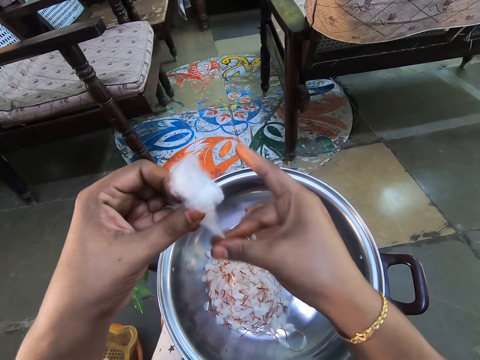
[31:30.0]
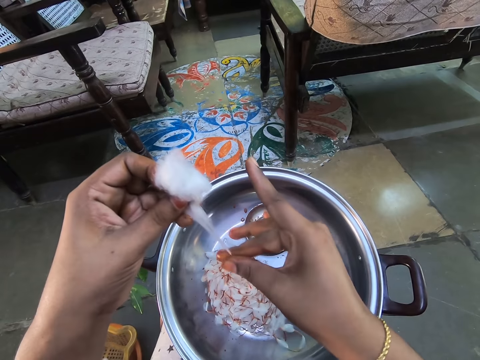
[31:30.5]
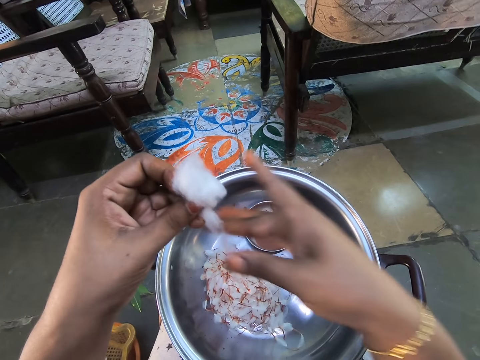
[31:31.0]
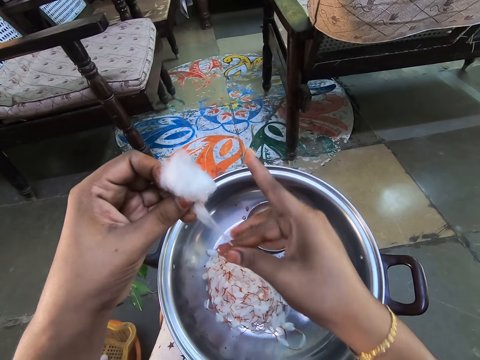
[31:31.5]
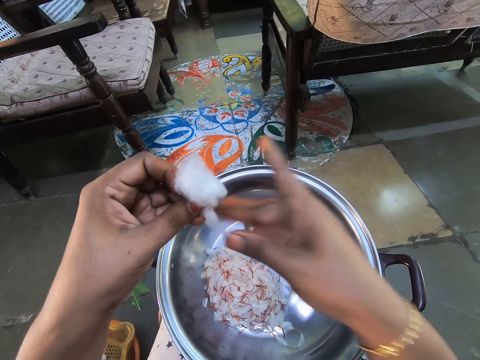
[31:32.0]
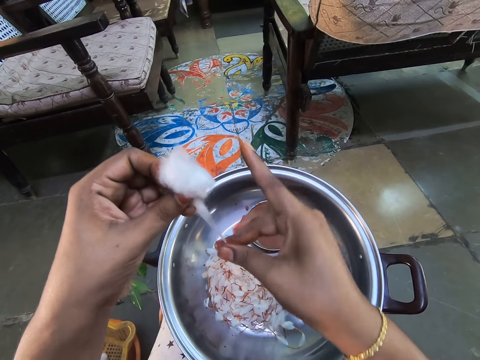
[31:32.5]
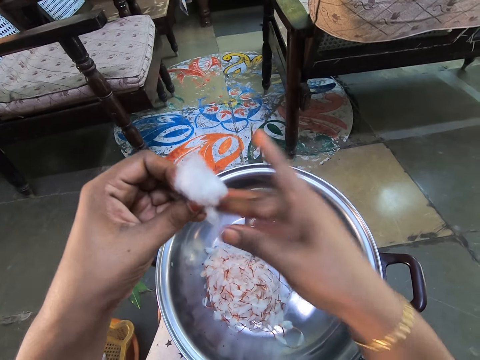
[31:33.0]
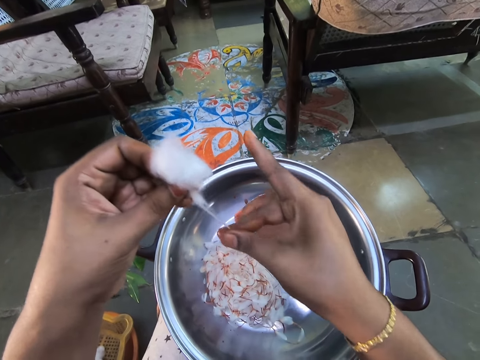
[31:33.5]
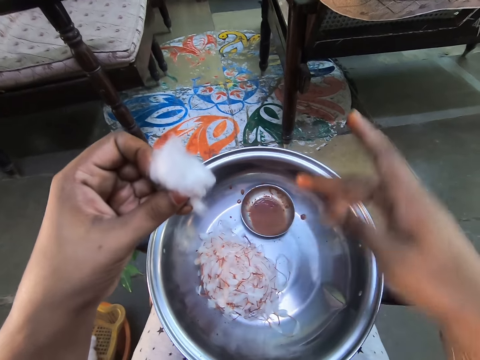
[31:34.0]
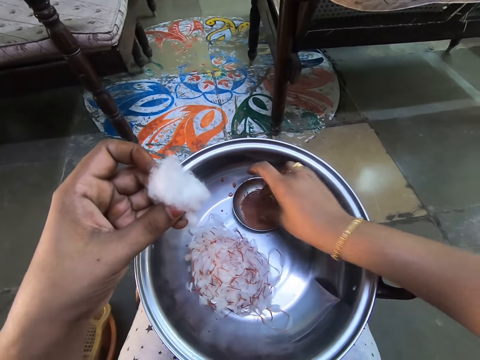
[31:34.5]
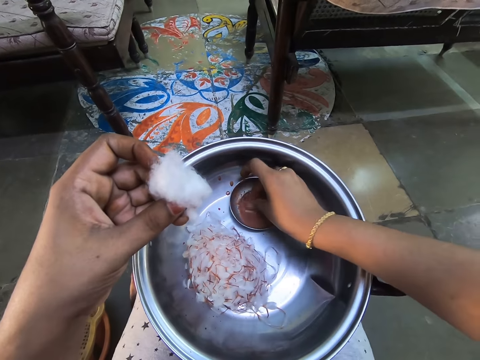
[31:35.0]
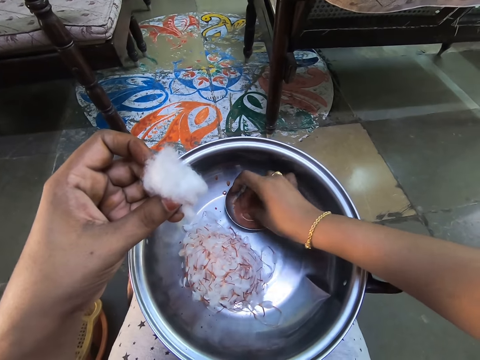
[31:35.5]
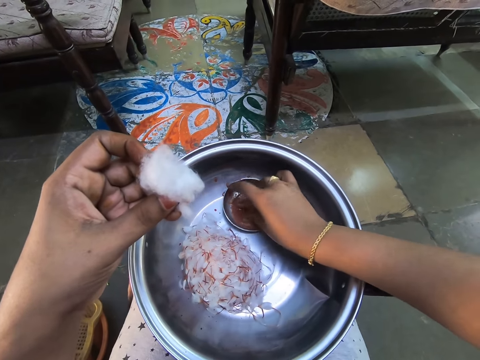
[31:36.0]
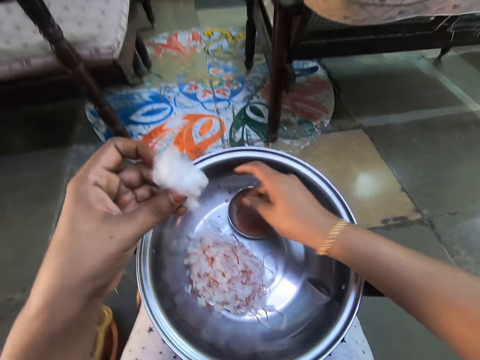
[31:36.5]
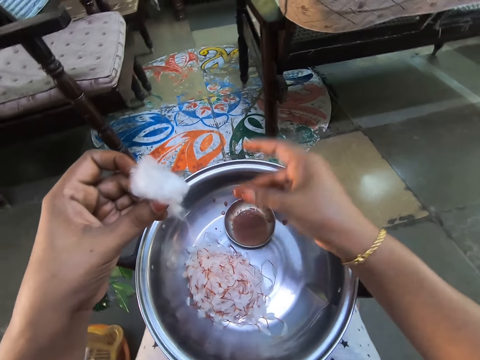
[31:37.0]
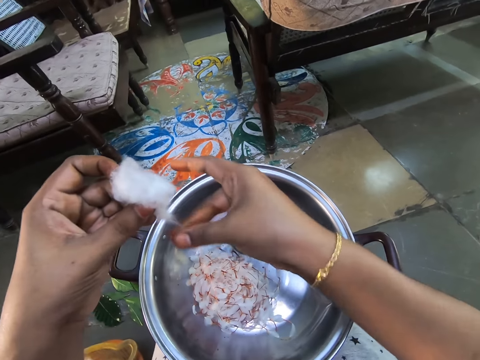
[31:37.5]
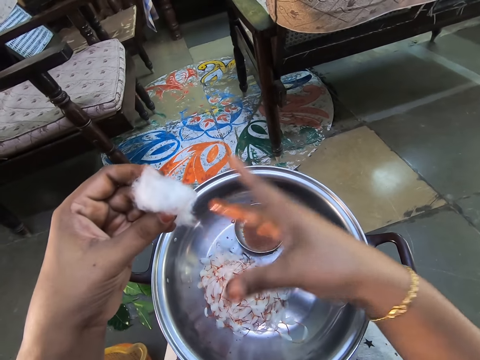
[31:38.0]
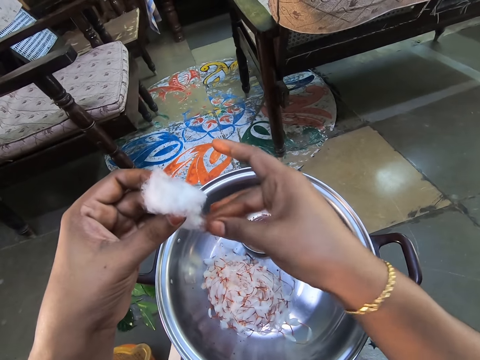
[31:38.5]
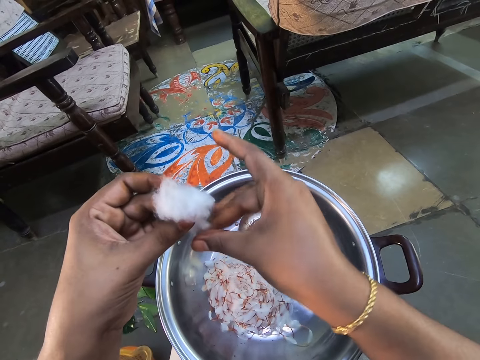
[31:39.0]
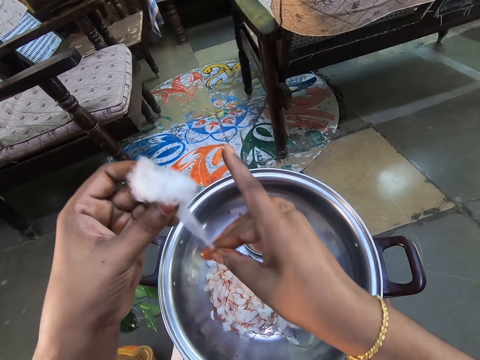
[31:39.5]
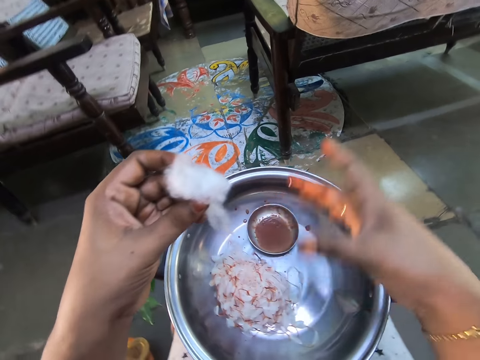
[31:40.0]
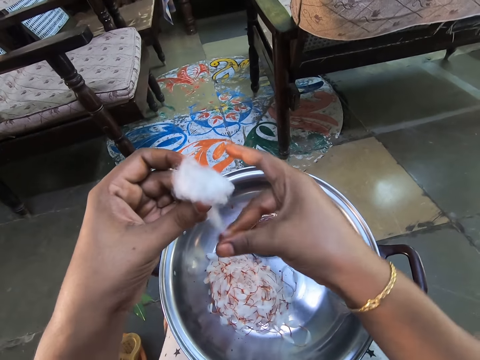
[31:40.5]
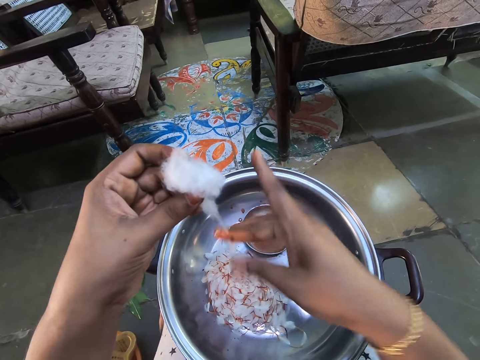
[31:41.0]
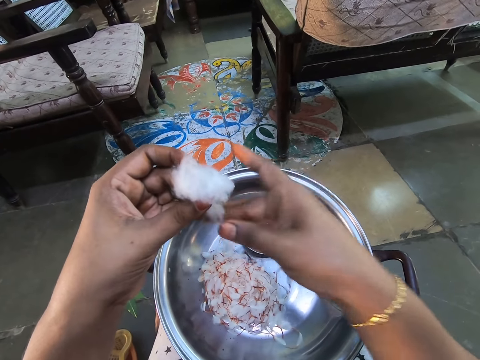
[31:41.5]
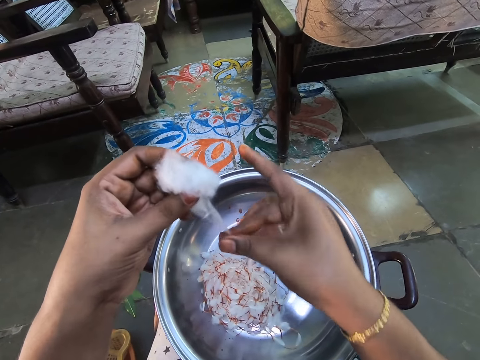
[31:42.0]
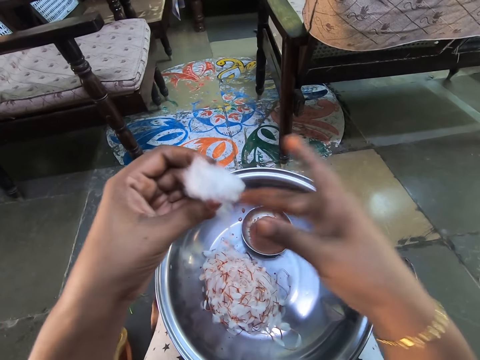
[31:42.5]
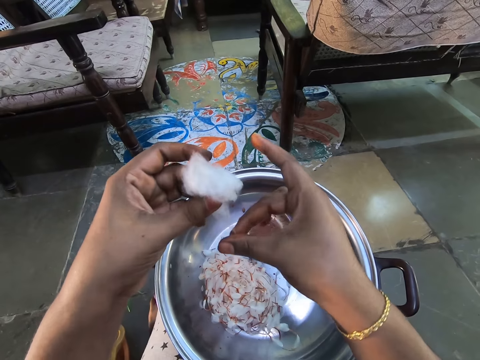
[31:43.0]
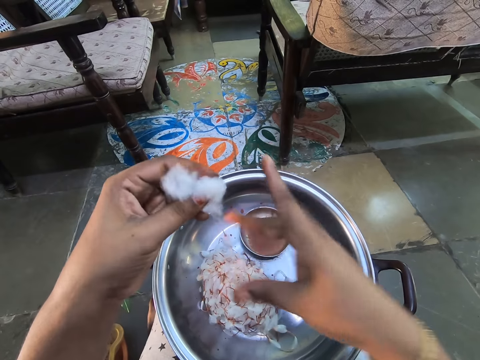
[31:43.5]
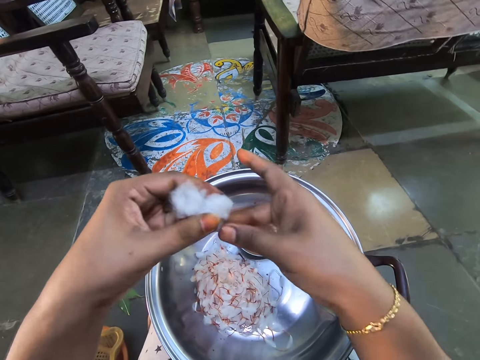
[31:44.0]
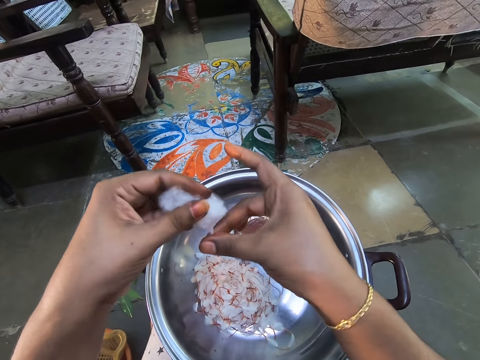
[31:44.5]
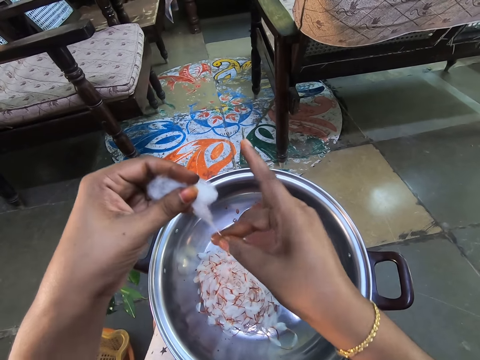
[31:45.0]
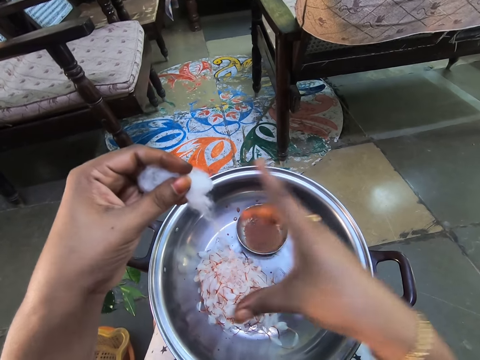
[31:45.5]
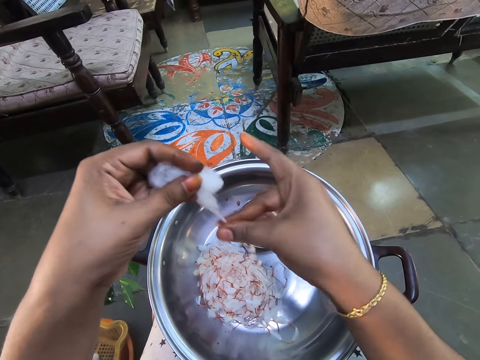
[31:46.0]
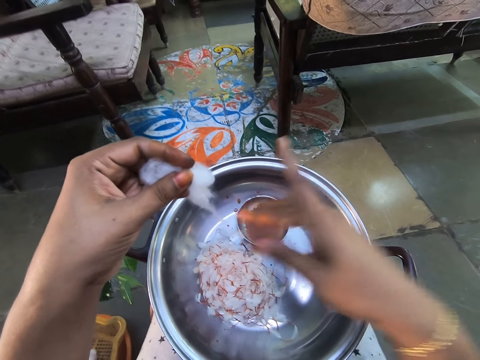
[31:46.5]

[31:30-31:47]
The camera wearer spins the cotton wool repeatedly. They scoop something with the fingers. They touch the liquid. They rub the fingers together. They spin the cotton wool repeatedly.

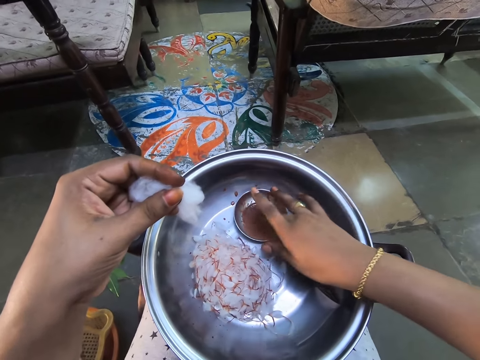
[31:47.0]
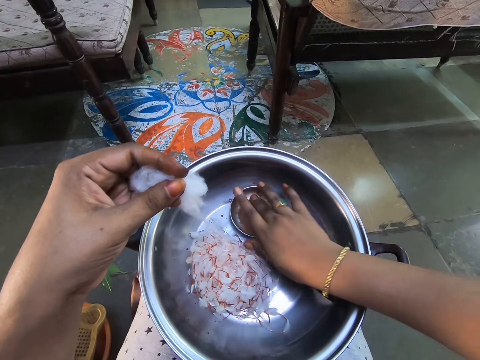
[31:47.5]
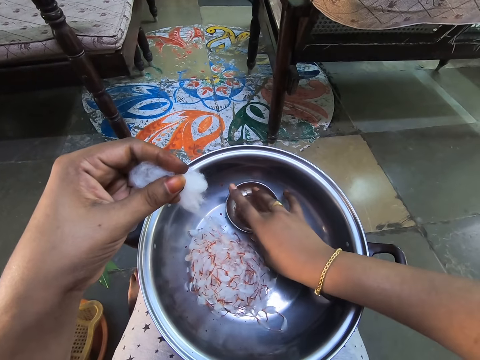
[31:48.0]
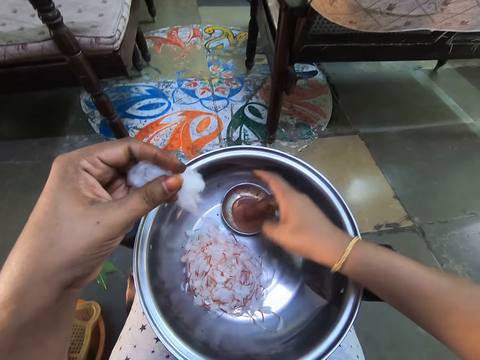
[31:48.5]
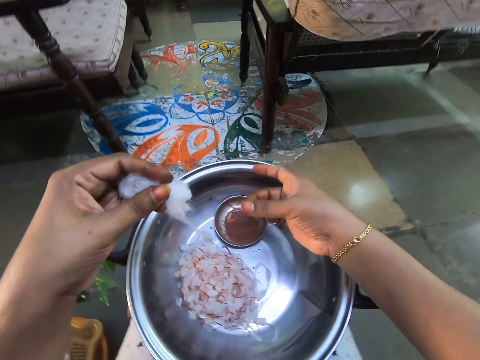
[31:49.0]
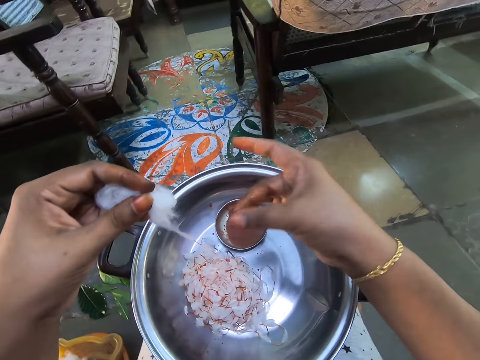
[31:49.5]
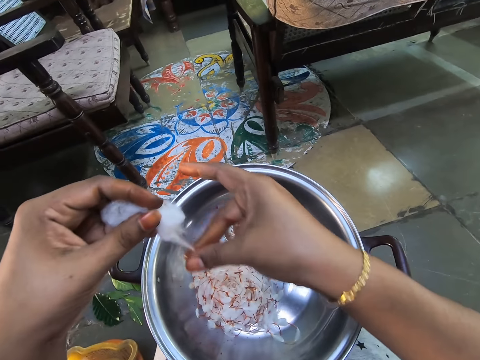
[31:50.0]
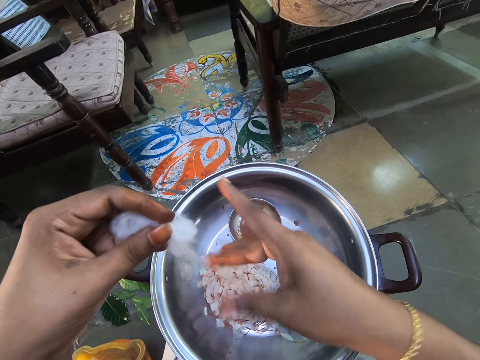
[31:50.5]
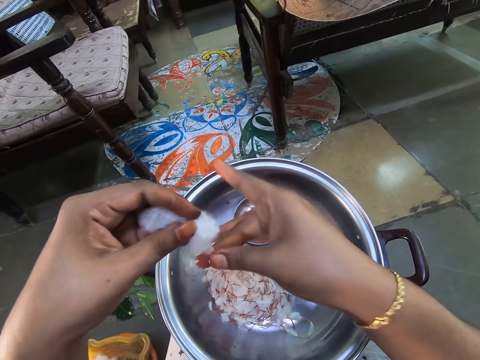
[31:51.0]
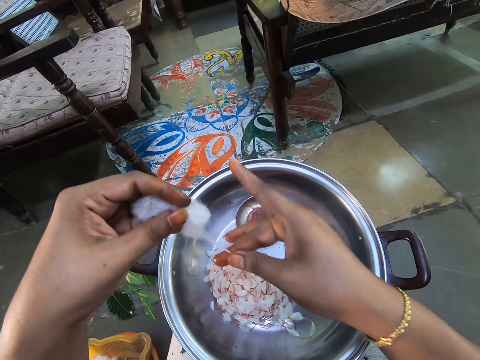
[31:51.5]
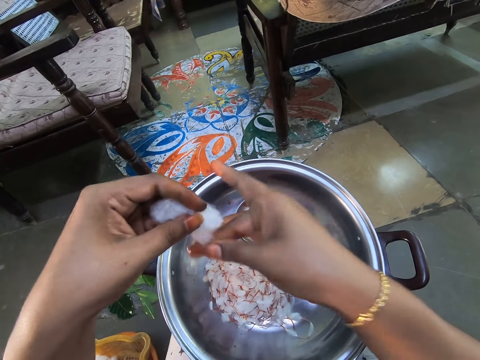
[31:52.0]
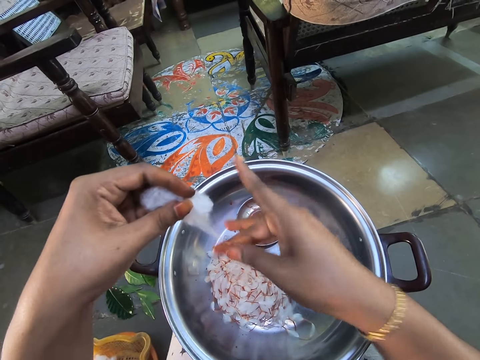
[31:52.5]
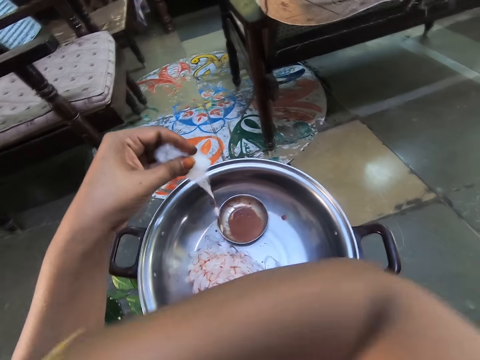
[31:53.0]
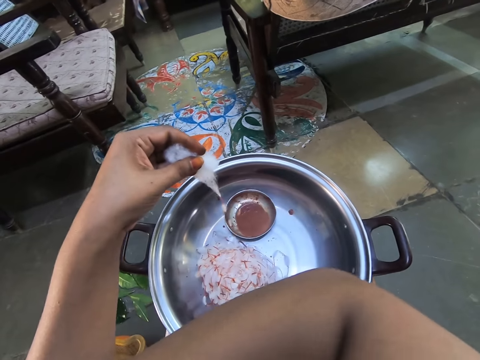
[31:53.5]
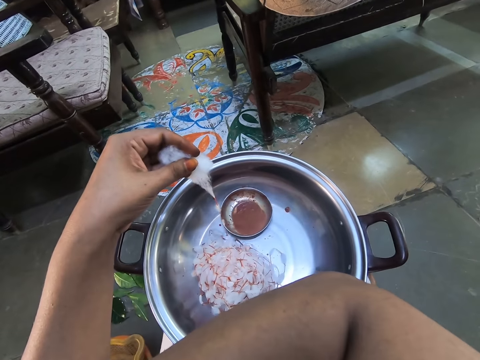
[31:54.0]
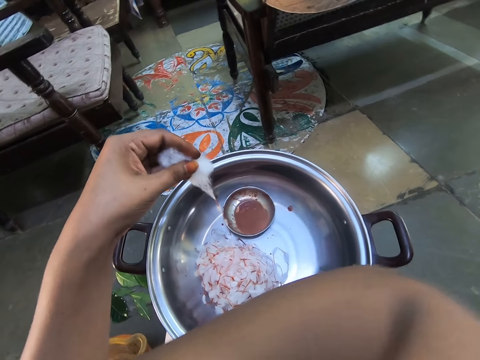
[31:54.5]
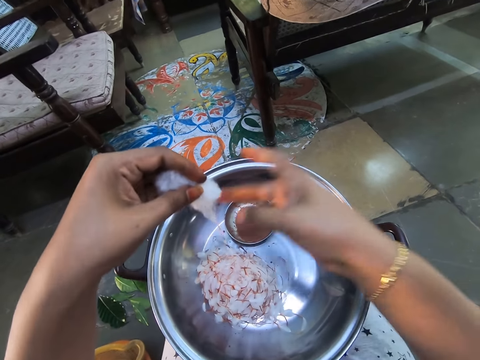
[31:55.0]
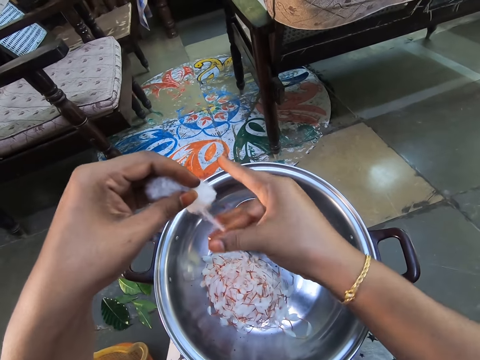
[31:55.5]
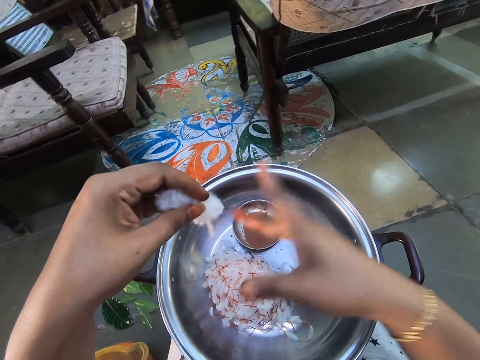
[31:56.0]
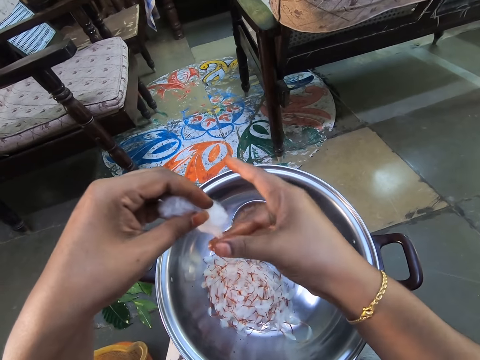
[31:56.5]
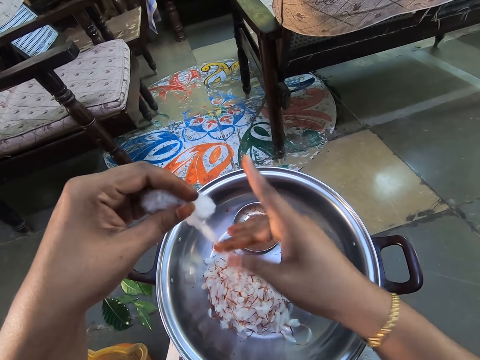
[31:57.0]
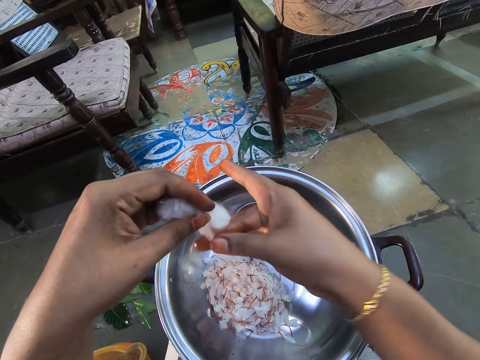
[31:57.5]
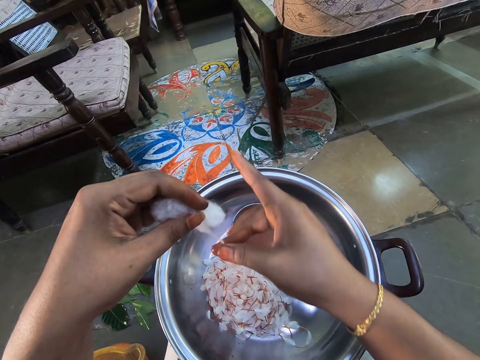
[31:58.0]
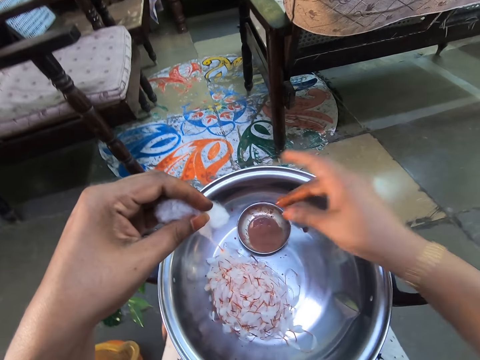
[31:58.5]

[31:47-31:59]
The camera wearer dips the fingers into the water in the basin. She gathers something with her finger. She pulls the cotton wool. She makes a string out of the cotton. She fixes something. She does something. She pulls the cotton wool. She makes a string.
